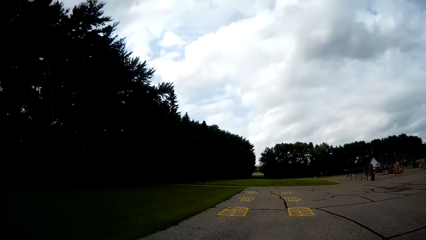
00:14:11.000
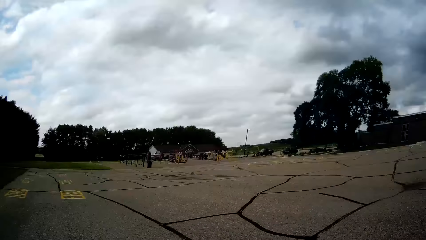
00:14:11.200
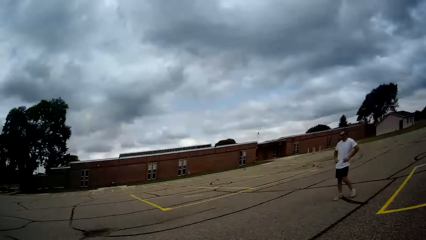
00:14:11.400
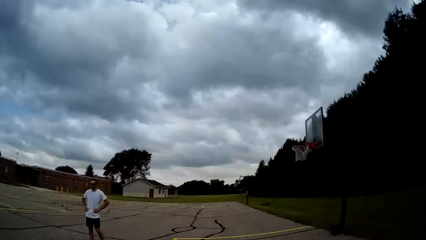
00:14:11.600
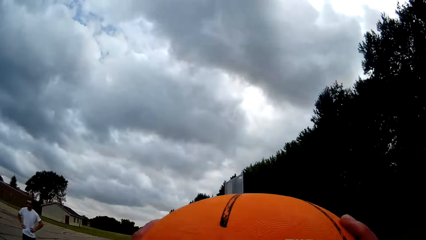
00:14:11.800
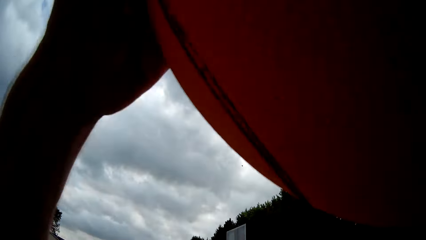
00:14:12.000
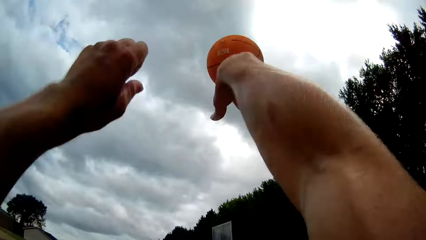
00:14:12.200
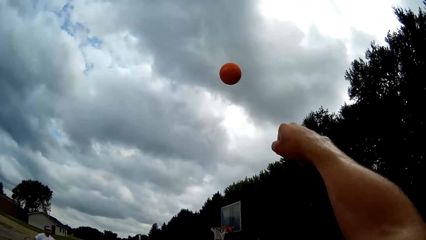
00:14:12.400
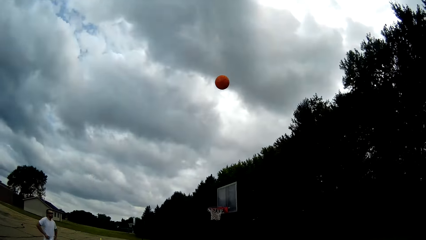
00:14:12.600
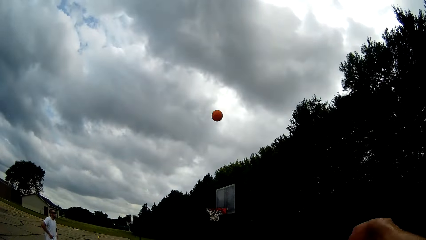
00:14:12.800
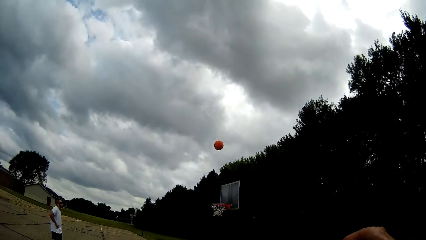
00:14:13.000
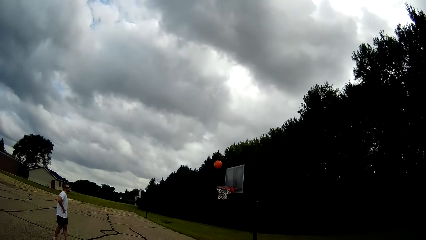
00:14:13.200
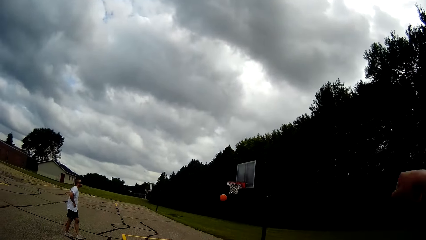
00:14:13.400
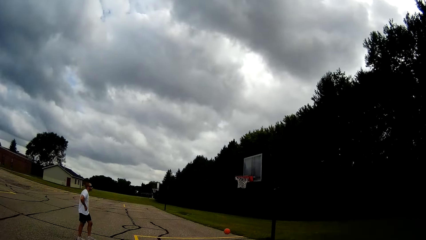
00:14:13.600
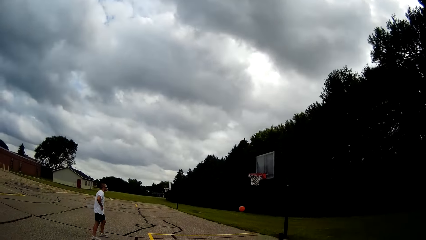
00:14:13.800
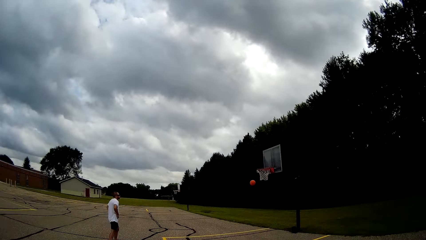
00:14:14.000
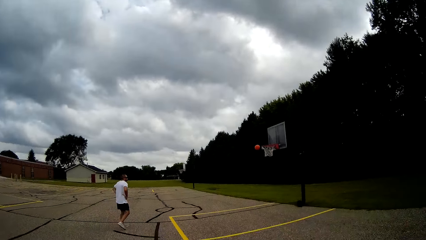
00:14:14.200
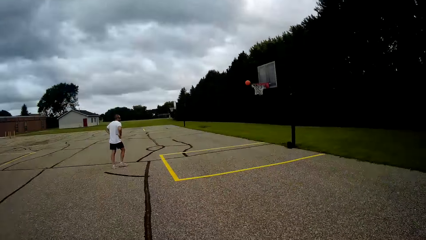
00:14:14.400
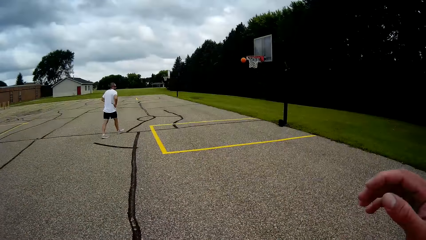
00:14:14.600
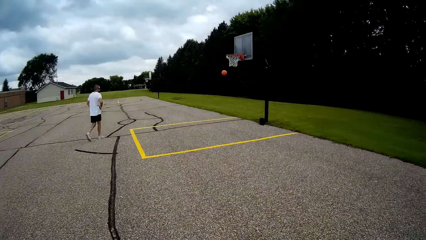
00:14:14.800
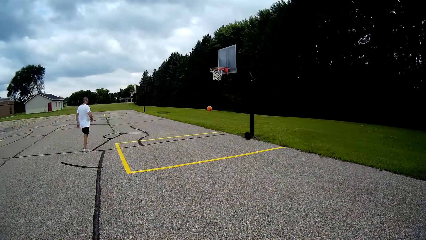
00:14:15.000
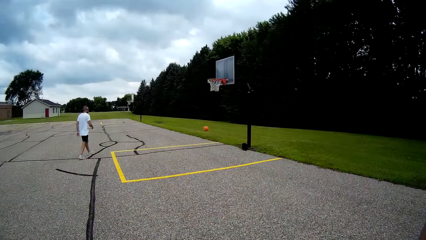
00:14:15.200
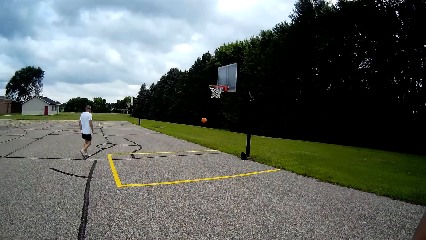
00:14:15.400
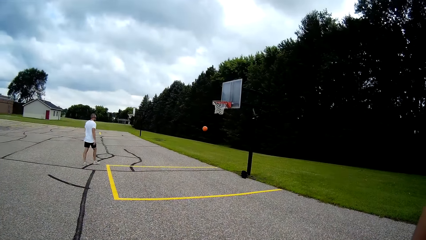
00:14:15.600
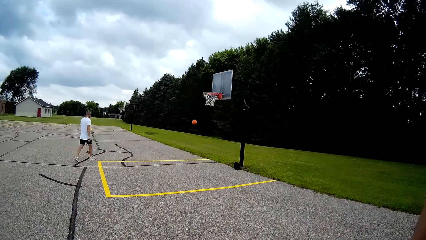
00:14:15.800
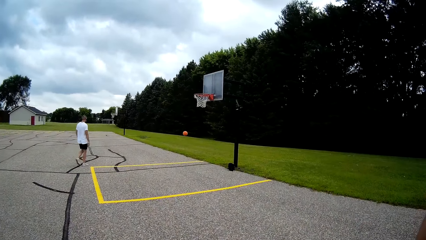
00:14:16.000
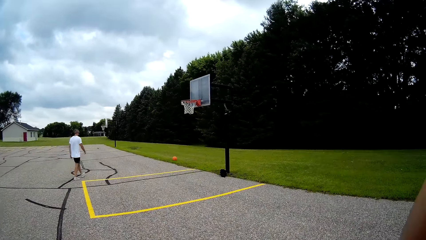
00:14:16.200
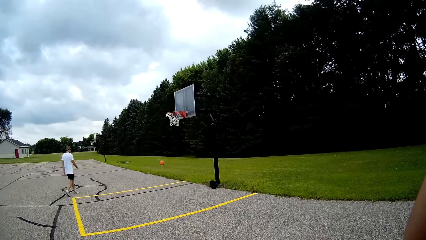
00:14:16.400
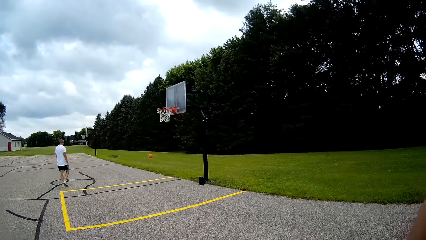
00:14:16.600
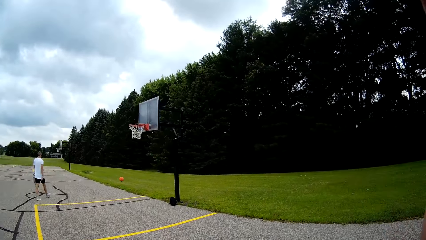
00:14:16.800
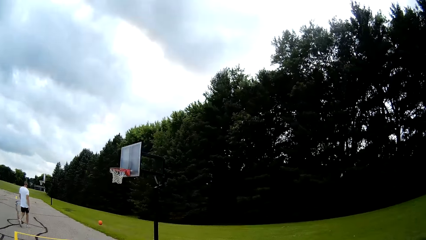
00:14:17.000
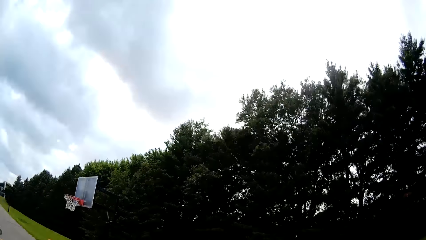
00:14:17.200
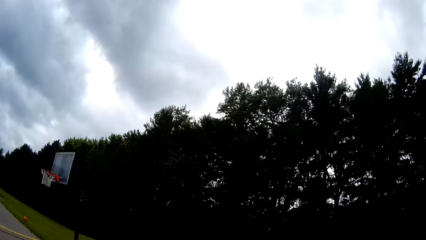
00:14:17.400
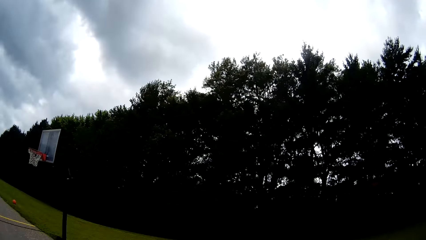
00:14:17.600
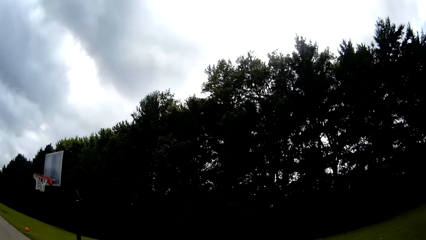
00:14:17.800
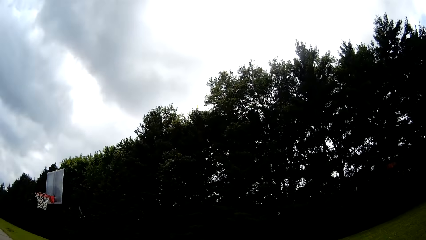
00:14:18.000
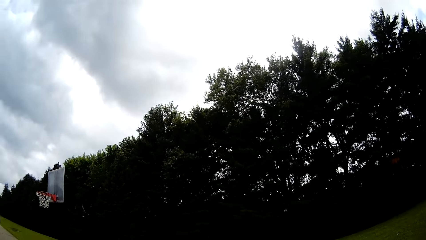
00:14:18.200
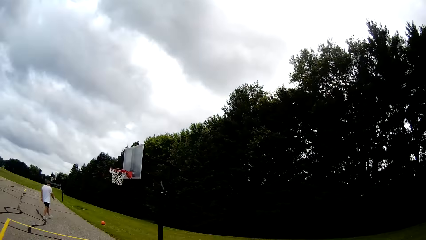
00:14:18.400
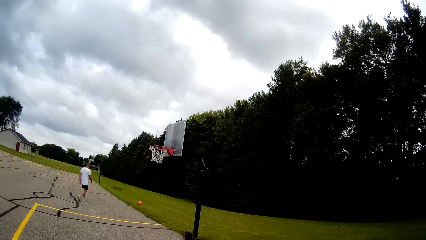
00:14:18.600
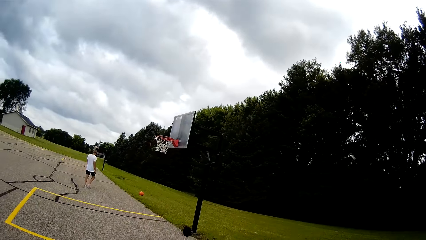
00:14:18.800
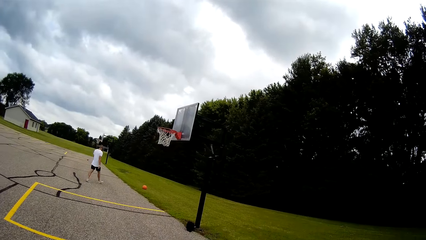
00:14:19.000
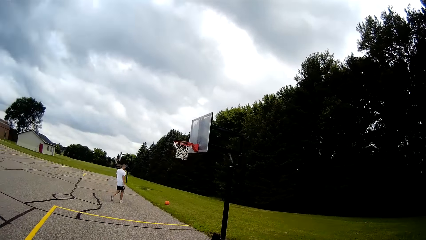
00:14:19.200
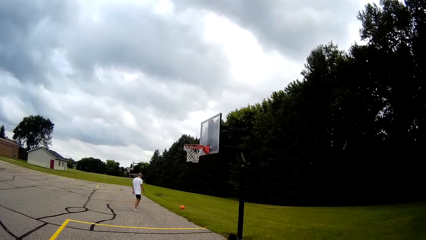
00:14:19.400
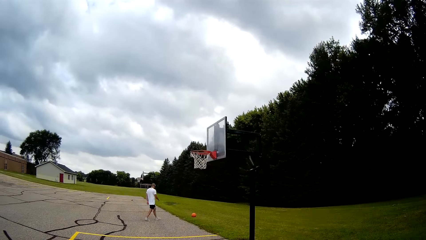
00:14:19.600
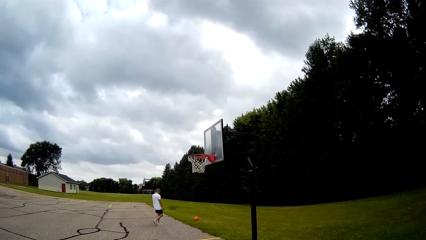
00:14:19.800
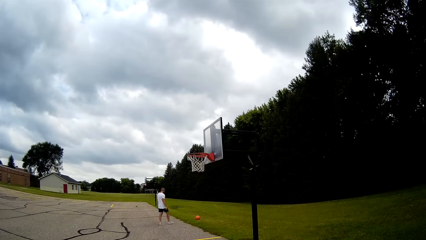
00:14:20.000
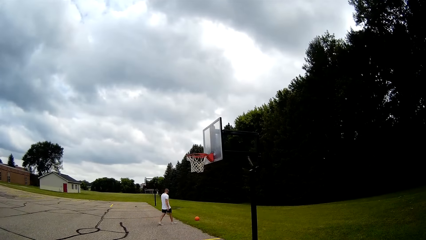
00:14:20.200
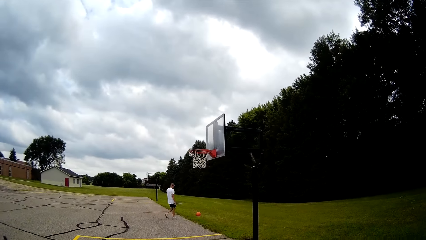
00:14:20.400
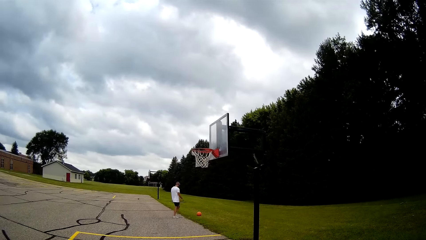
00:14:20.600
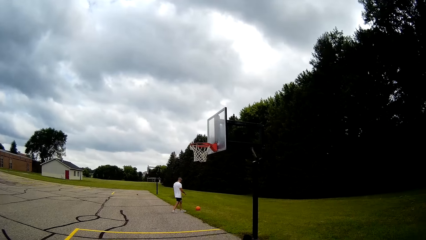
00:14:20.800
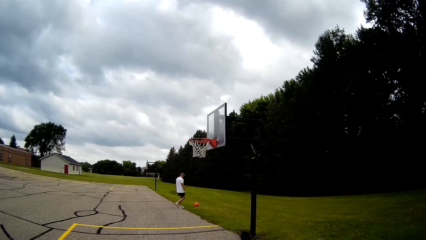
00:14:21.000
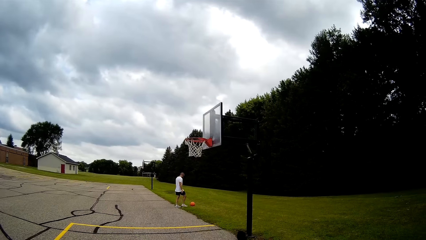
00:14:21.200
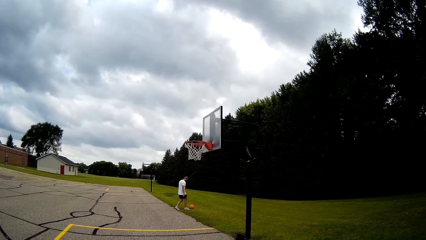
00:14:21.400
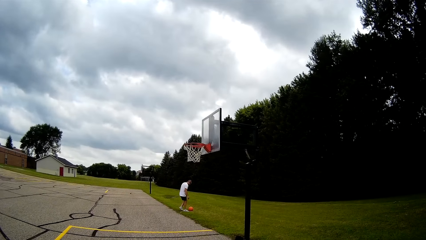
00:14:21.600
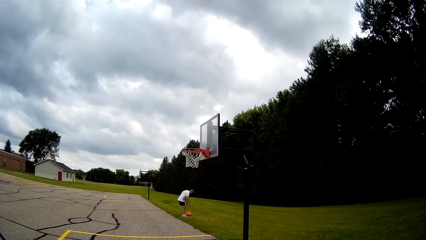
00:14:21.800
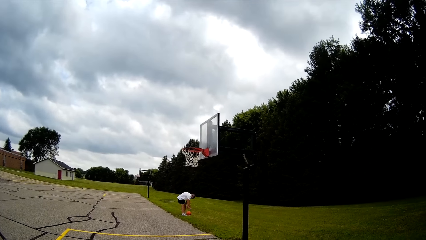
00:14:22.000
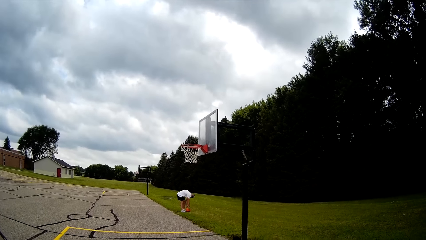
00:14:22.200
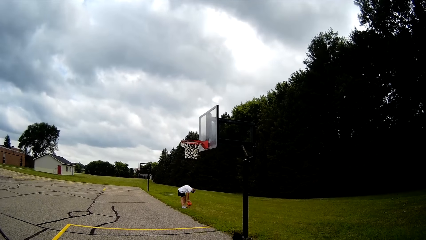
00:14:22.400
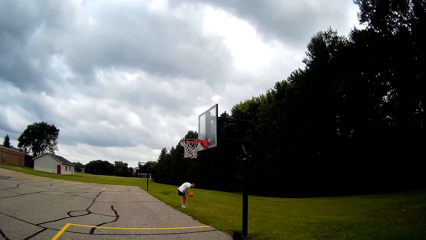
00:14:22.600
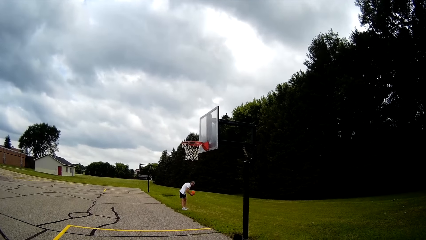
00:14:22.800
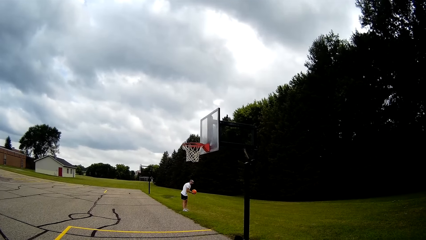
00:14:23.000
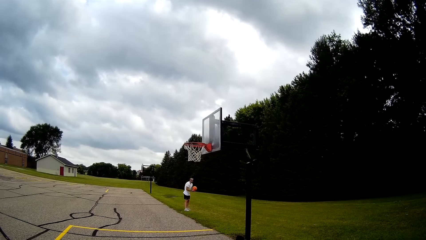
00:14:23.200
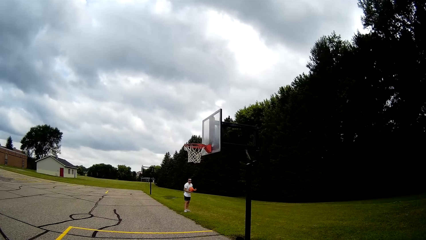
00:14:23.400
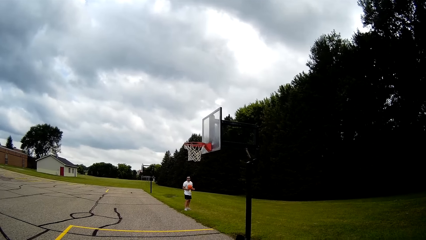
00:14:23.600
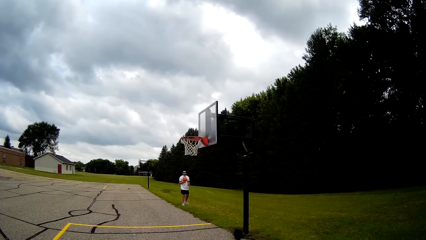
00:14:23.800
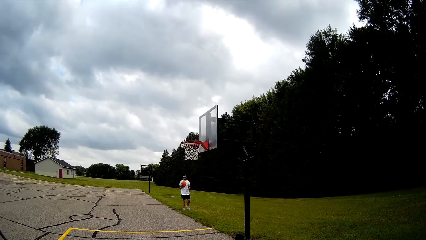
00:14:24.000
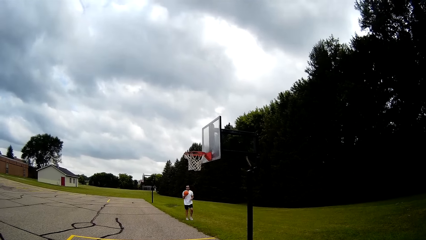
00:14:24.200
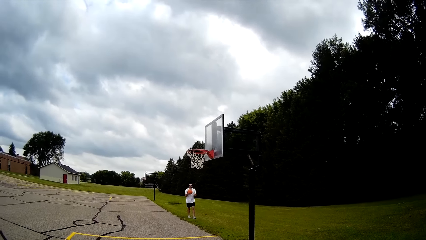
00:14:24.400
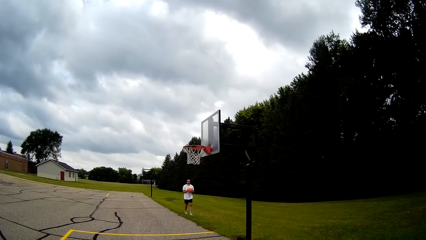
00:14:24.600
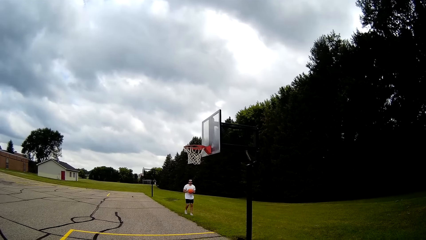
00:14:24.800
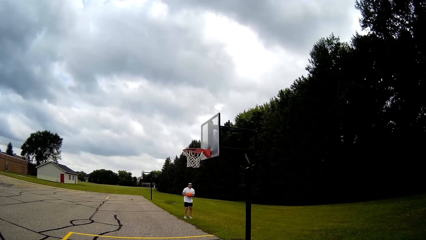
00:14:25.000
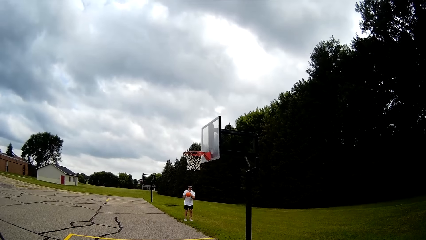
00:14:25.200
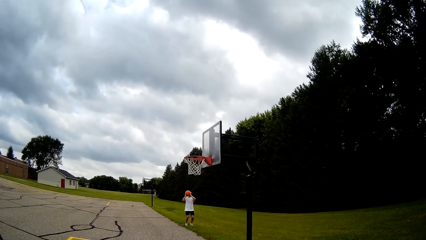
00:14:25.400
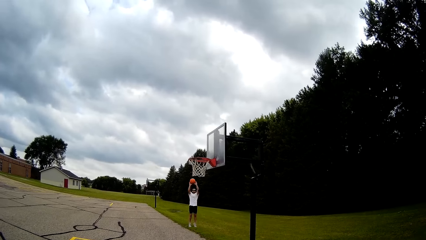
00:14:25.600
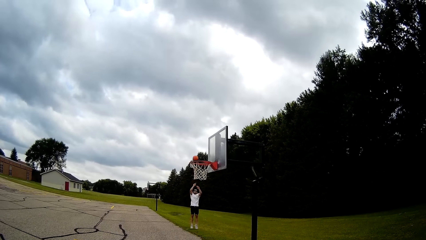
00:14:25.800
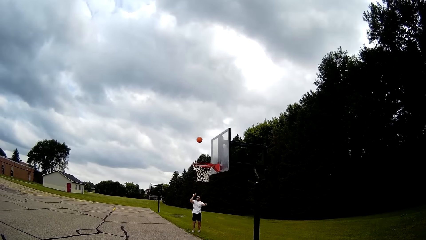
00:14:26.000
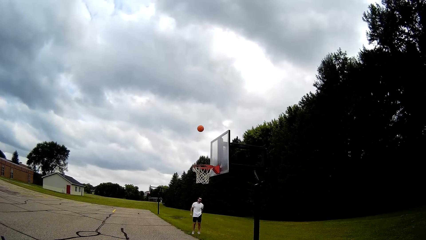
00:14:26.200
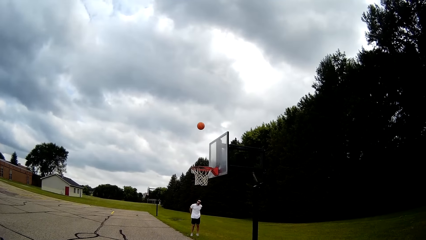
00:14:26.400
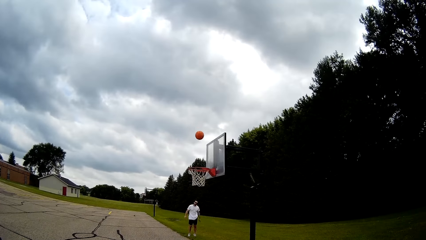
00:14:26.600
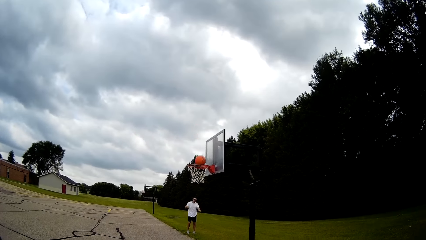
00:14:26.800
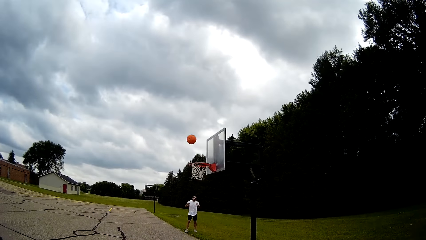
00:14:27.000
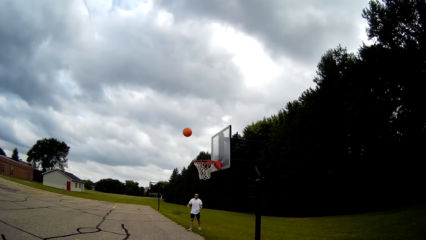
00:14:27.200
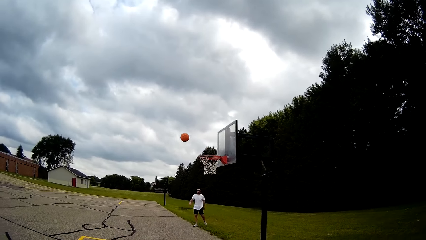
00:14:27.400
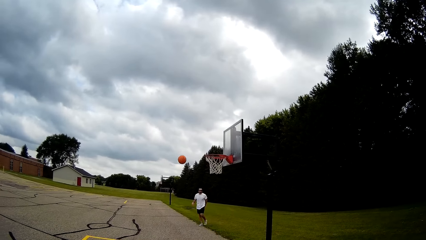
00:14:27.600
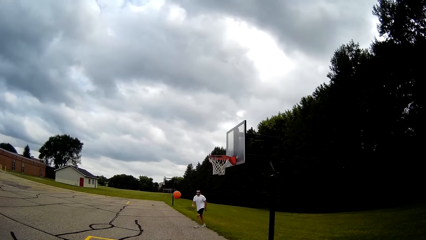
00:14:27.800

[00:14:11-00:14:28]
The camera wearer throws the basketball across the backboard. A man walks towards the basketball. The man picks up the basketball on the grass. The man throws the basketball at the hoop. The man plays basketball.
